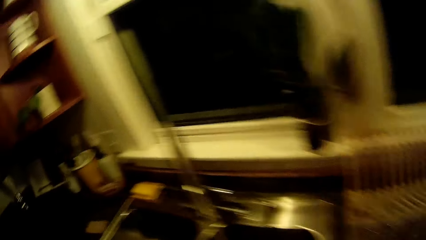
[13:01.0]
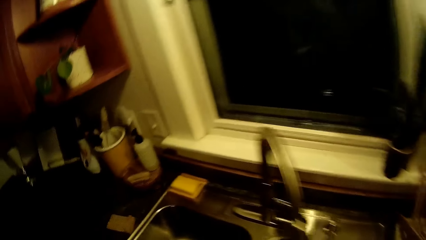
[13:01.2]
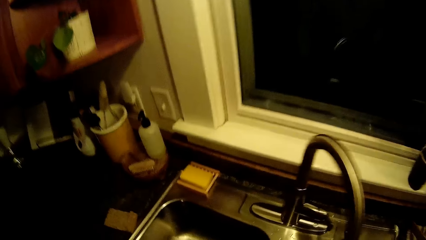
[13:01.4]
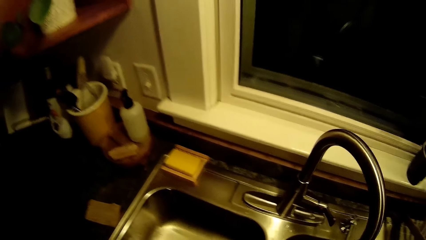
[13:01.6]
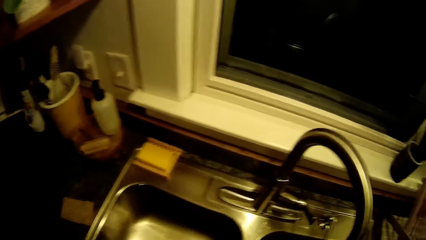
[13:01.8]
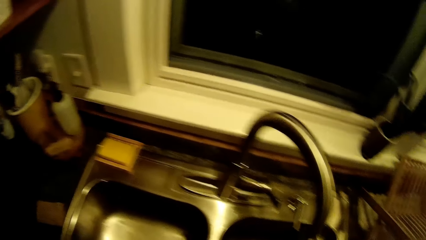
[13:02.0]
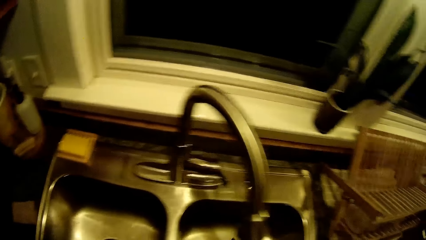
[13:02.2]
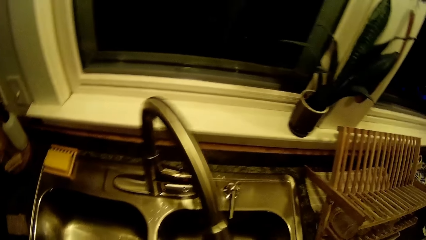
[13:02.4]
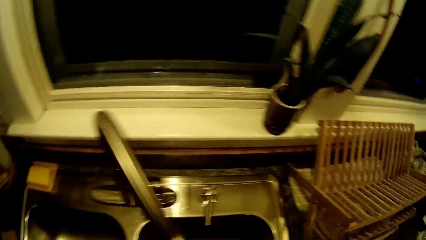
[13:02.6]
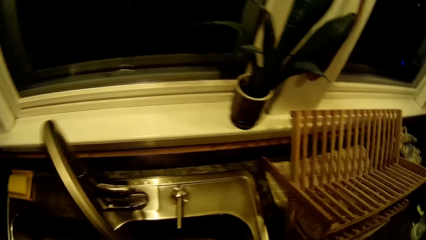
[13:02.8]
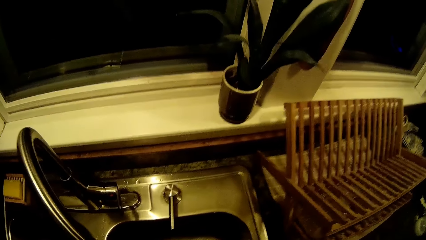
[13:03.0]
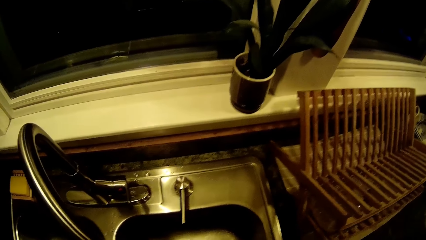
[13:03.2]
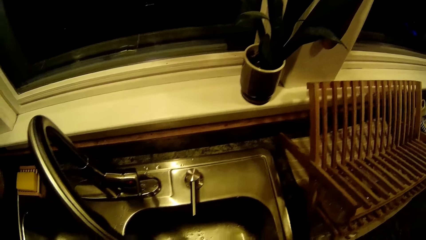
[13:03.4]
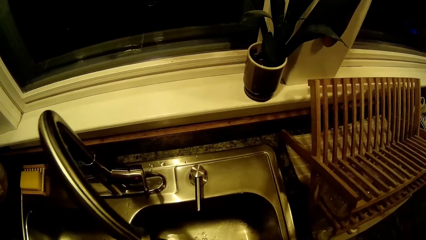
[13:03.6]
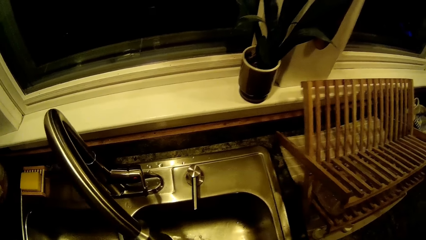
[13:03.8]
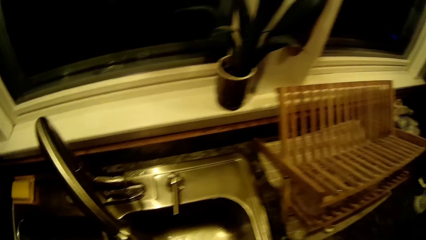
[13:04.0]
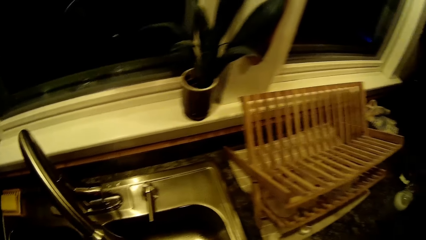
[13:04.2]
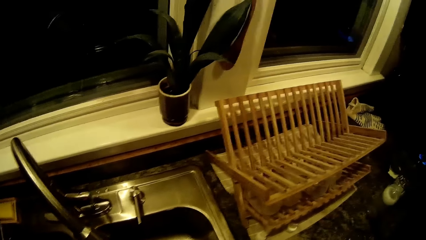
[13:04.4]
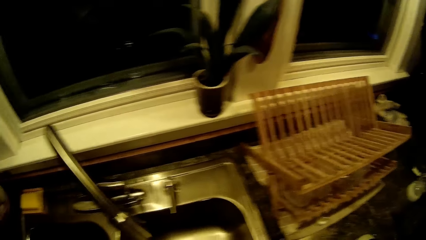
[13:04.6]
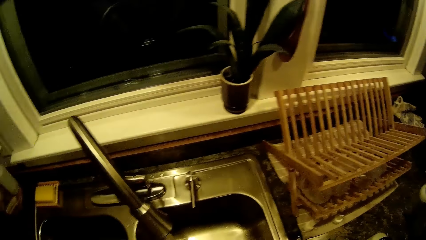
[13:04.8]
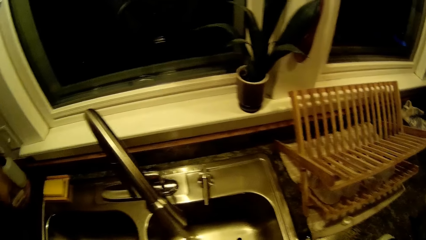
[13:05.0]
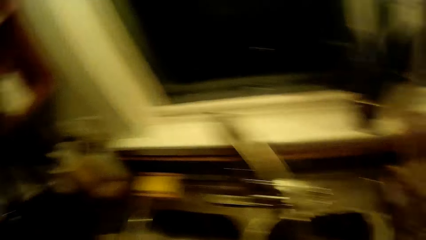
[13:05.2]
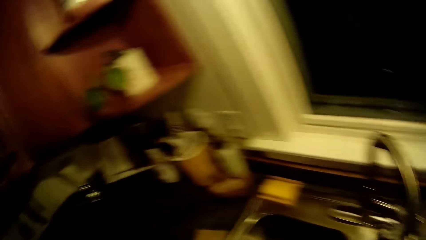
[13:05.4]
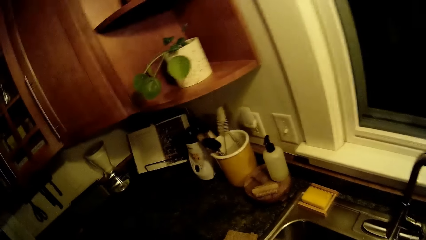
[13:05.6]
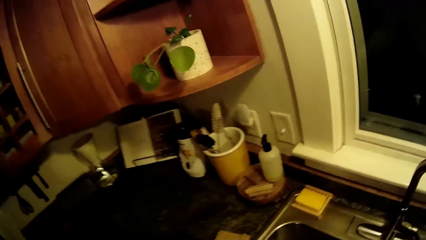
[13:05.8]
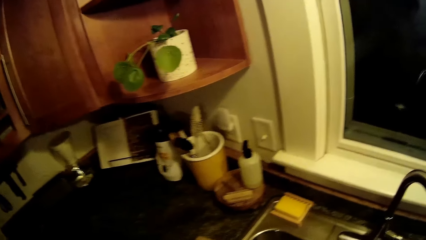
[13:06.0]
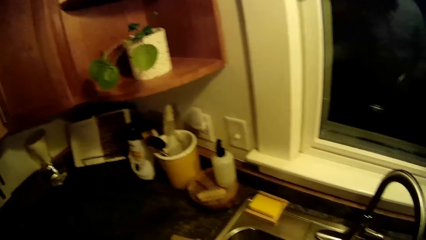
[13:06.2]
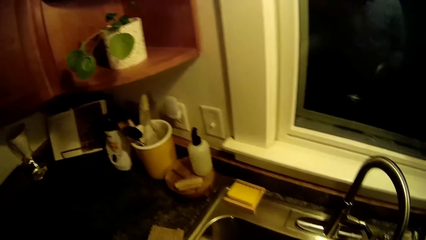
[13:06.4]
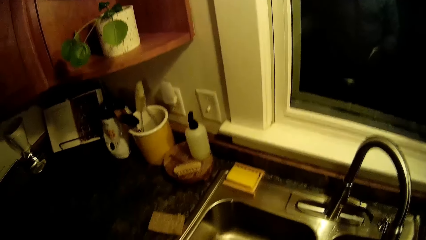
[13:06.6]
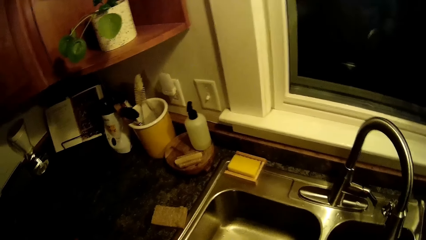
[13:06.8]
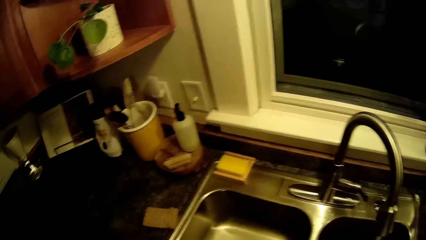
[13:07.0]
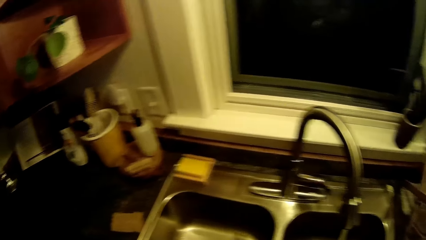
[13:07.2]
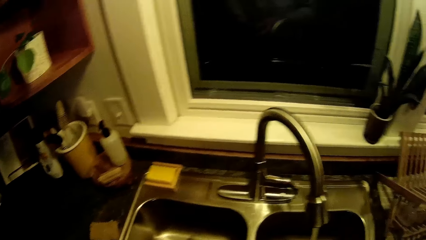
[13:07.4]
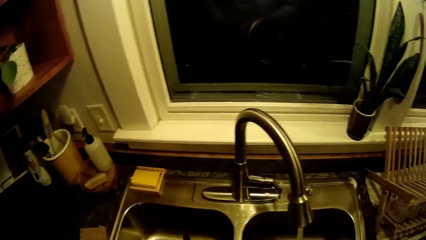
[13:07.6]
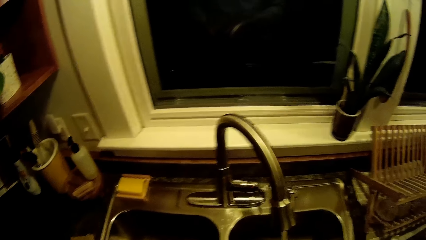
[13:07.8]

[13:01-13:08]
The camera wearer washes utensils.

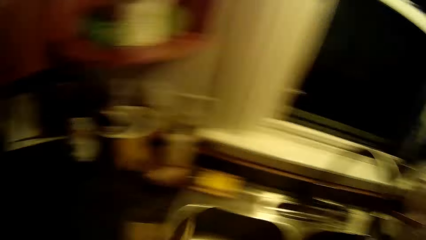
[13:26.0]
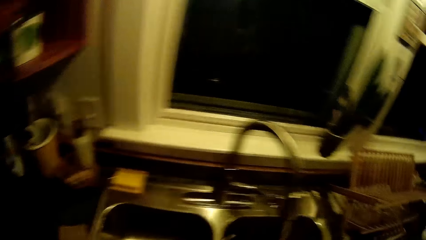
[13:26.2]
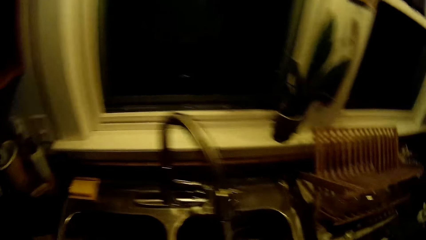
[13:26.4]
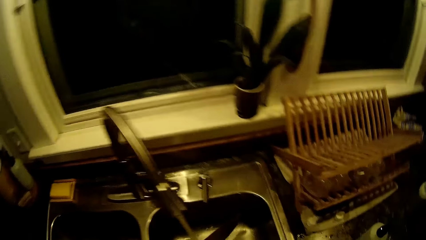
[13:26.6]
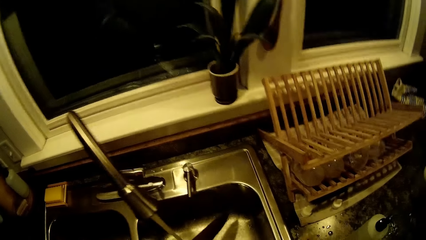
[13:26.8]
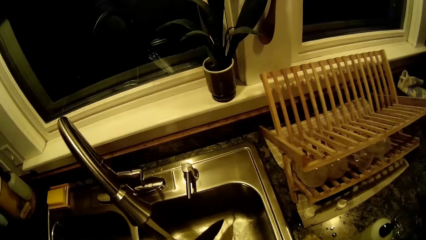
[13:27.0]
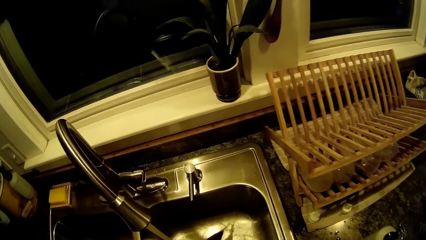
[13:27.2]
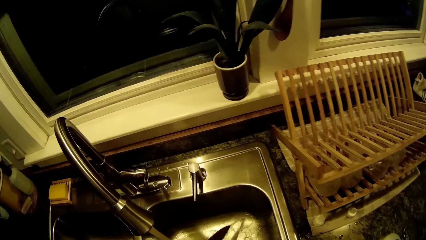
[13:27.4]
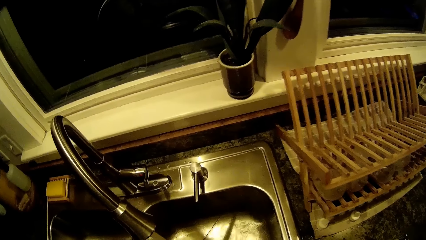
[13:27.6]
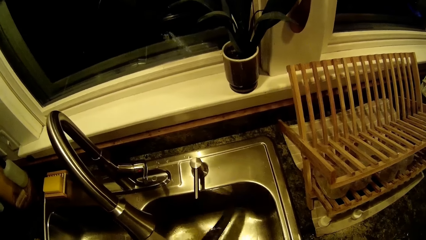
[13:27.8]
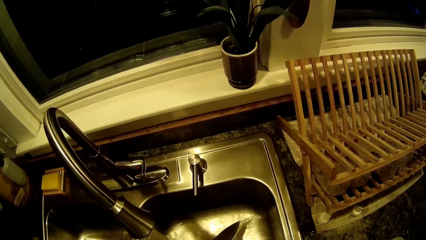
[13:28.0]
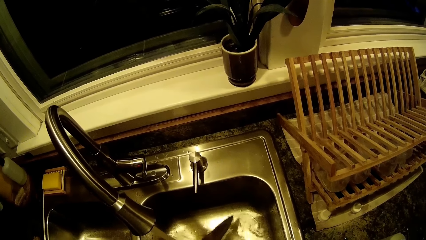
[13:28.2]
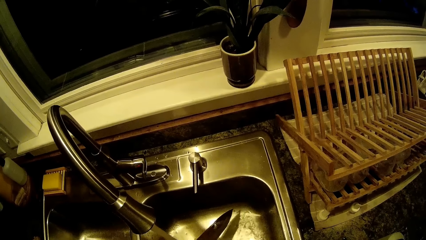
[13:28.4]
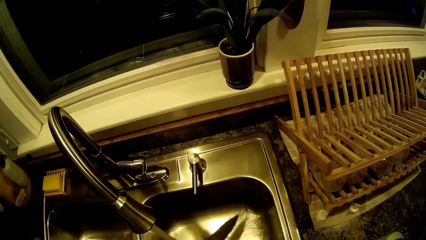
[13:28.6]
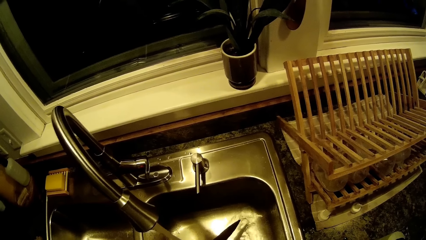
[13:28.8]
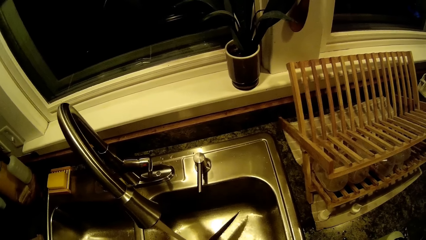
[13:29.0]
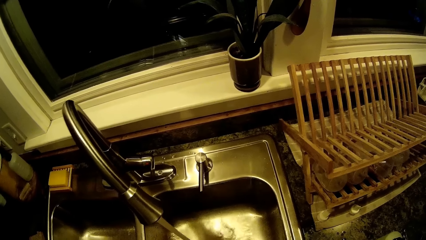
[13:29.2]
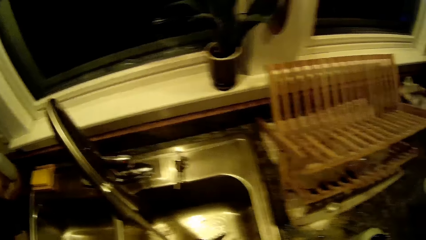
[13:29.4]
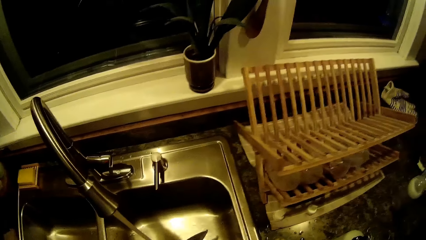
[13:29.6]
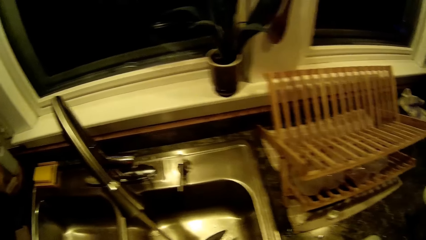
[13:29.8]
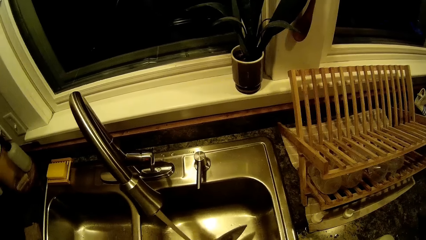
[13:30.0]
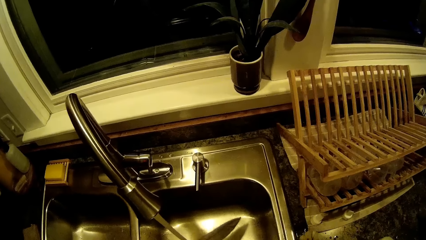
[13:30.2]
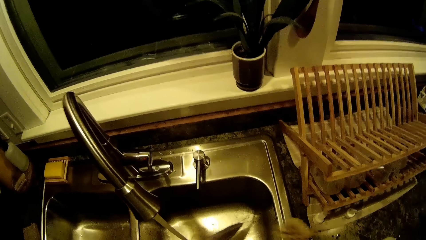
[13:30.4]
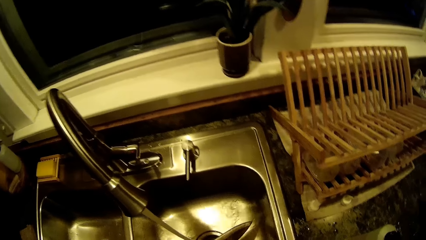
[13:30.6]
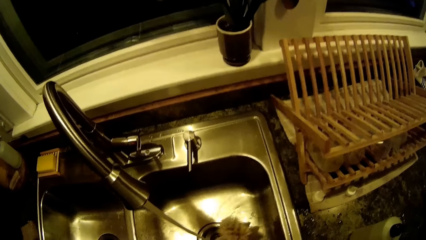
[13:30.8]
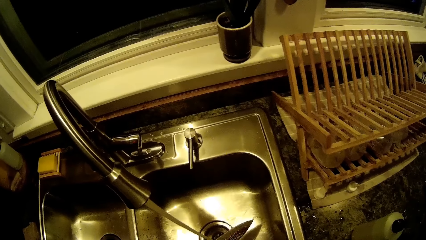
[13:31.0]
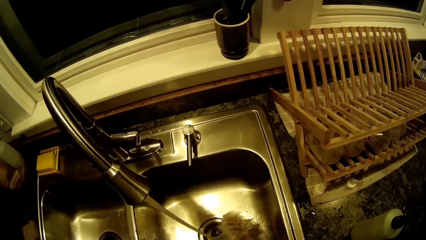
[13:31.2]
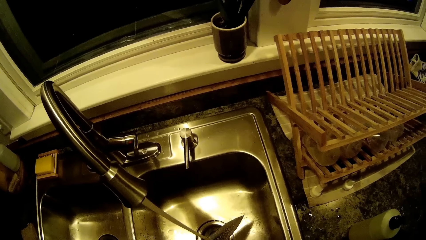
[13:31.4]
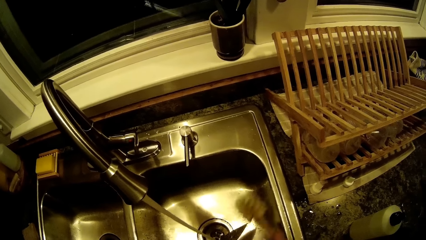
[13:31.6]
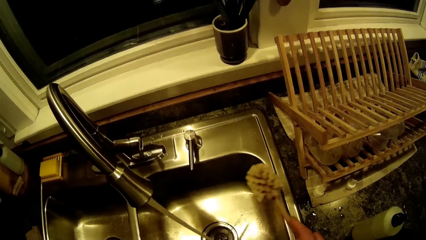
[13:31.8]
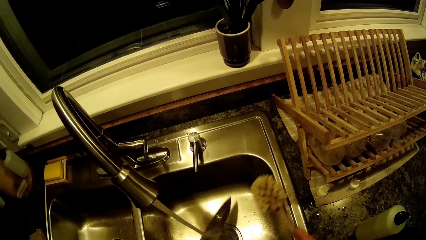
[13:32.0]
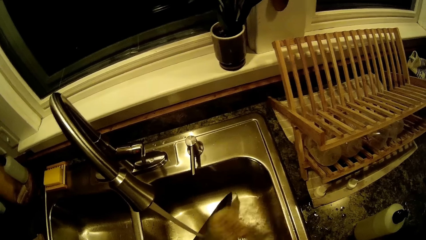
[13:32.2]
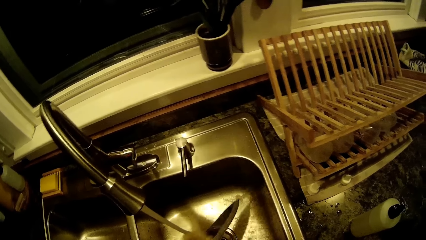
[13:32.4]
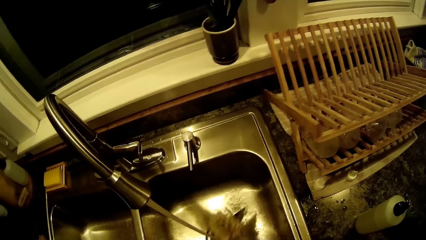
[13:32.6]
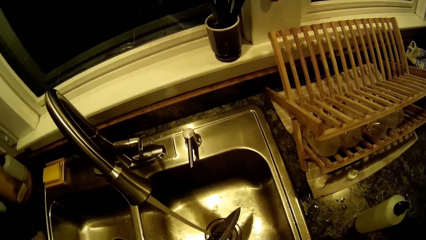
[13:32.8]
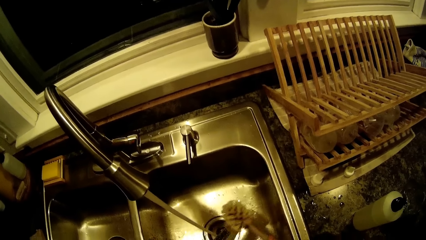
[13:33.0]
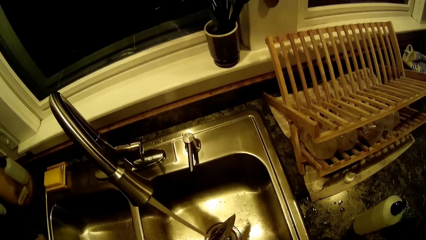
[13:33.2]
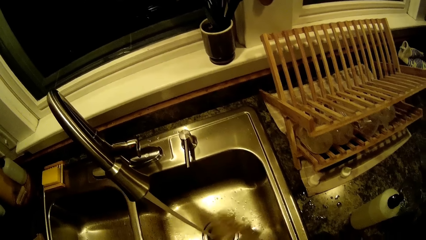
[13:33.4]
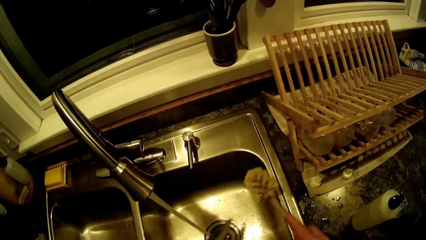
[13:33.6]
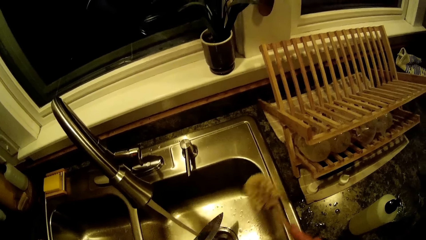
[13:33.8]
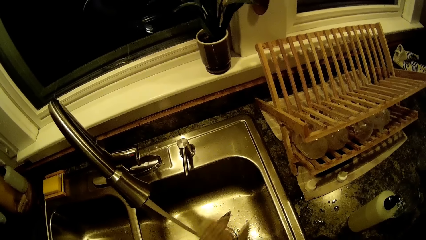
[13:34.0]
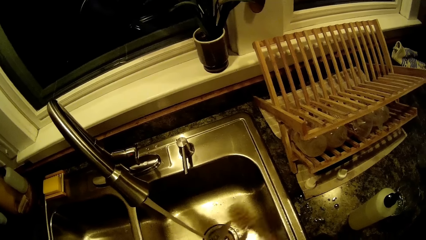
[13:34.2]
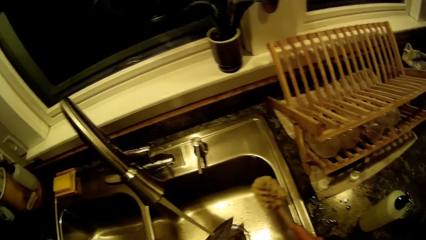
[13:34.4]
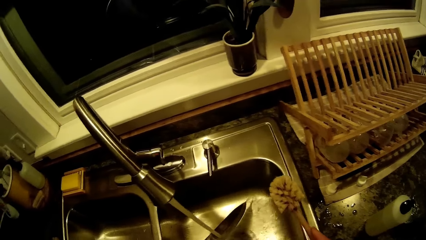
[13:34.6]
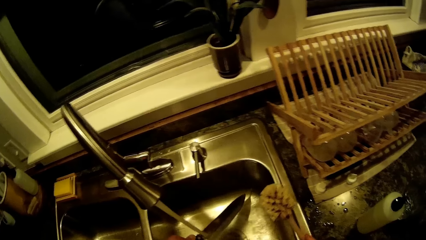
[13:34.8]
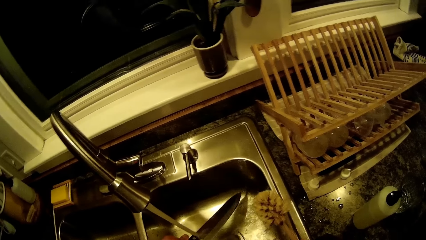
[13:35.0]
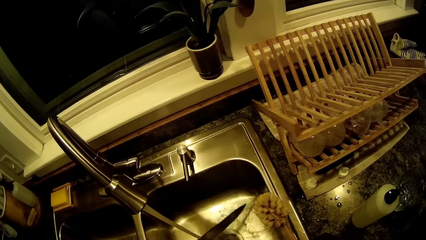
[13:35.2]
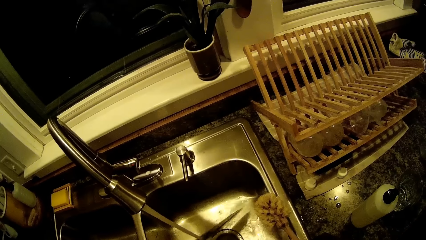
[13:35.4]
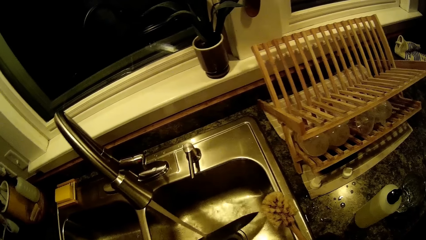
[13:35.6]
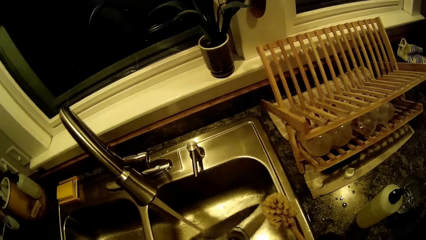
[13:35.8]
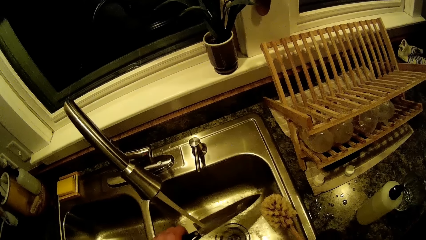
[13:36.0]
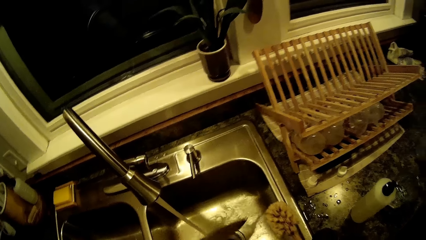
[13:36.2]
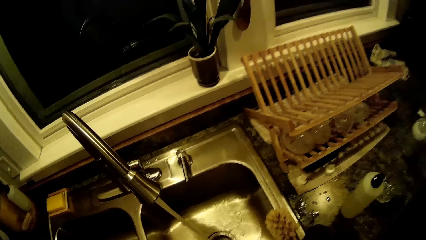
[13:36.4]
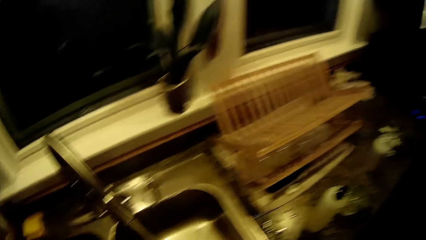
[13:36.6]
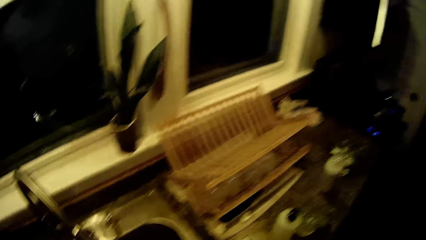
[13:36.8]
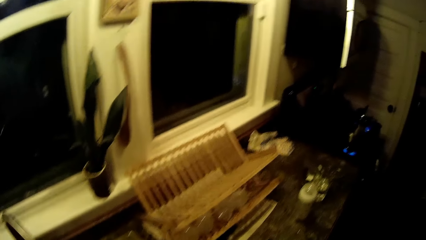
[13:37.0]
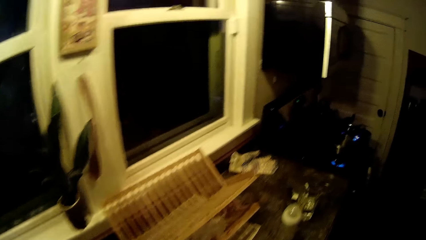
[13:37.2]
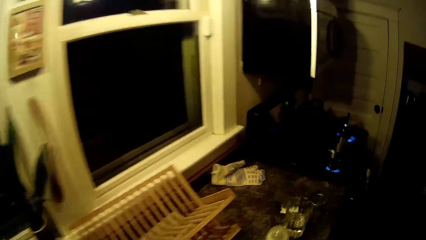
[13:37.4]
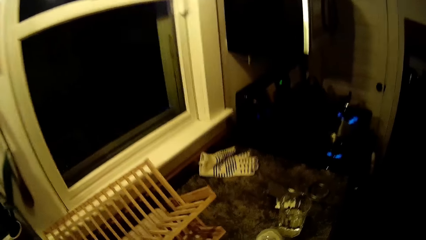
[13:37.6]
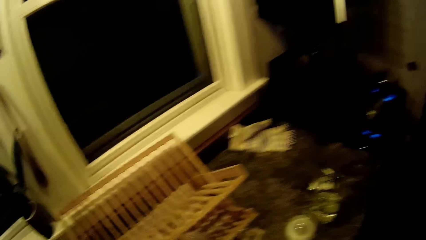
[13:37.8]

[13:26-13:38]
The camera wearer rinses a knife under the tap with both hands. He scrubs the knife under the tap with a scrubbing brush in his right hand.
